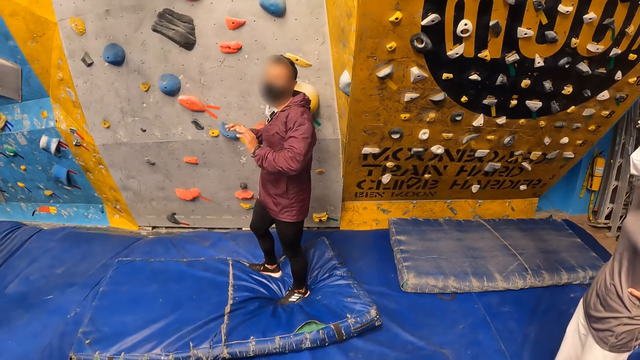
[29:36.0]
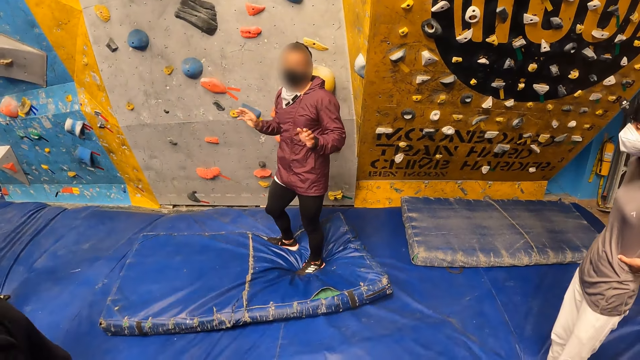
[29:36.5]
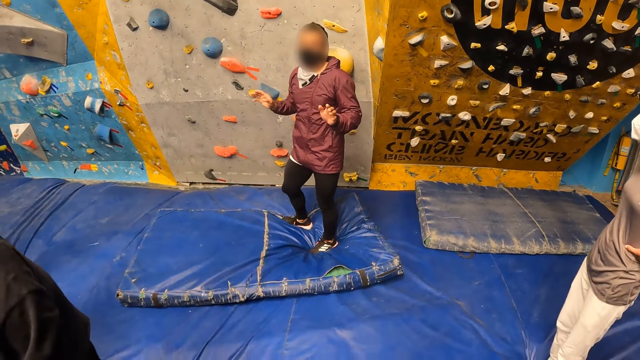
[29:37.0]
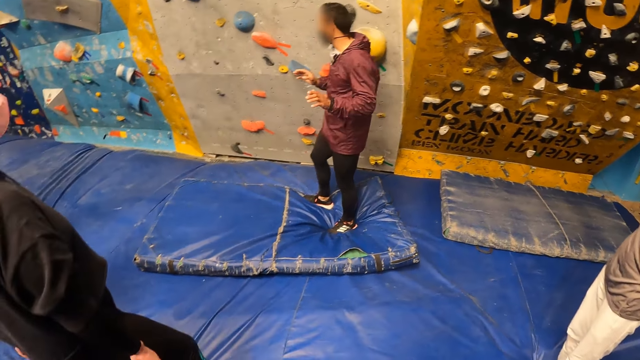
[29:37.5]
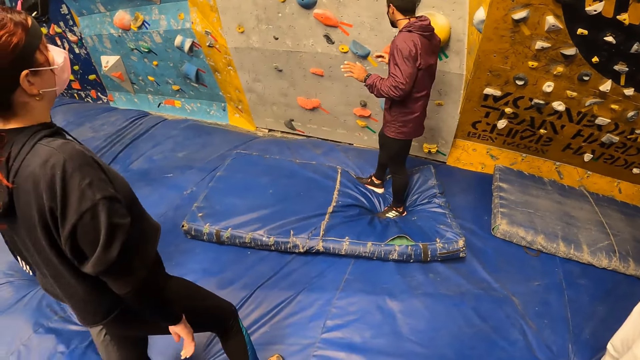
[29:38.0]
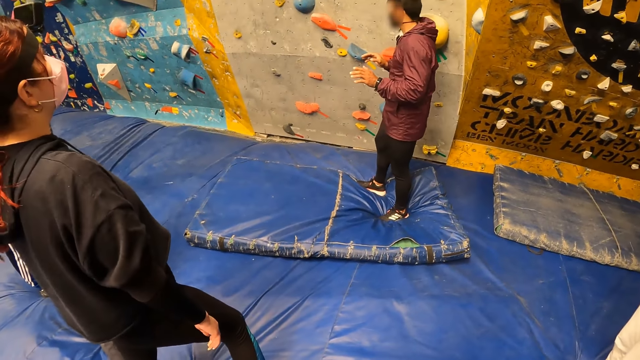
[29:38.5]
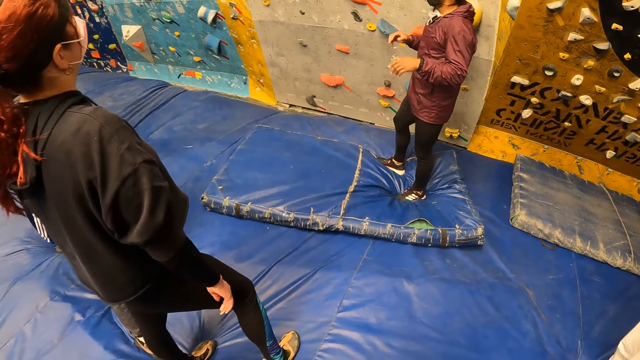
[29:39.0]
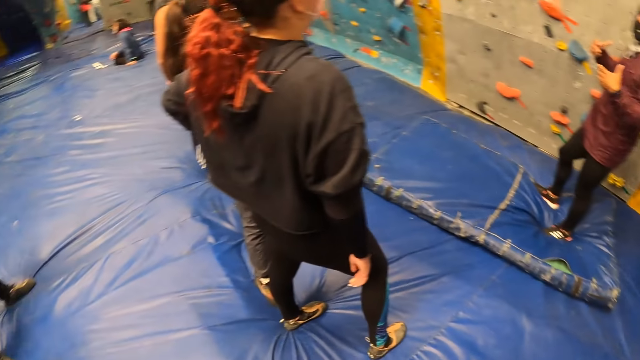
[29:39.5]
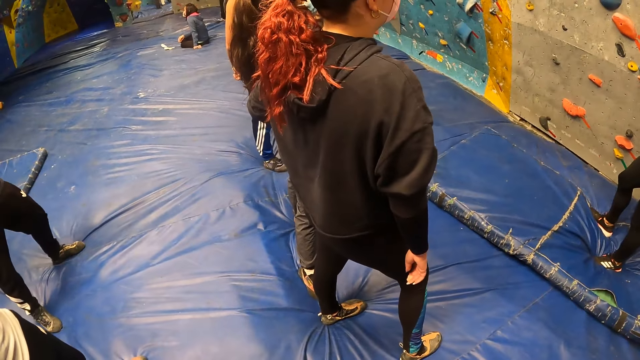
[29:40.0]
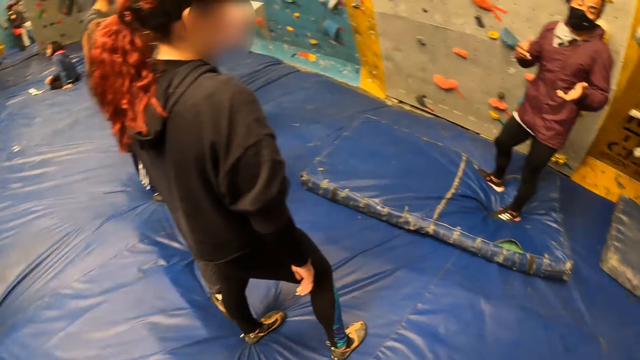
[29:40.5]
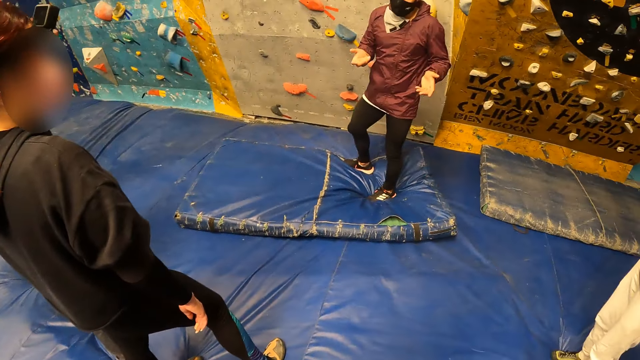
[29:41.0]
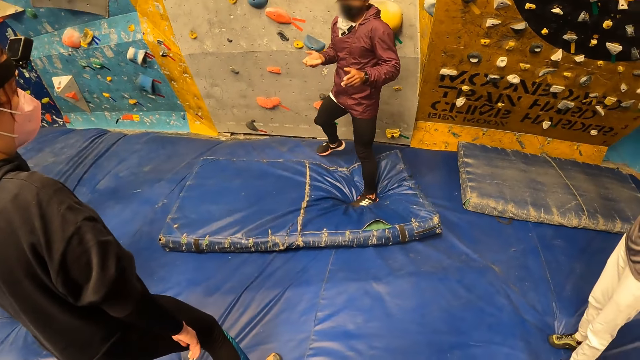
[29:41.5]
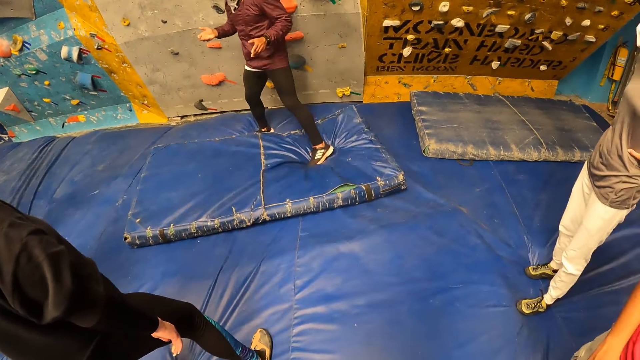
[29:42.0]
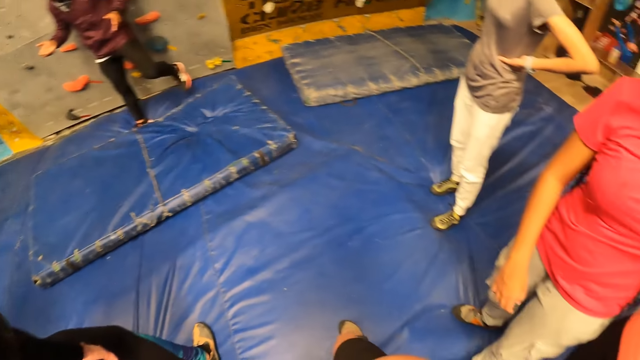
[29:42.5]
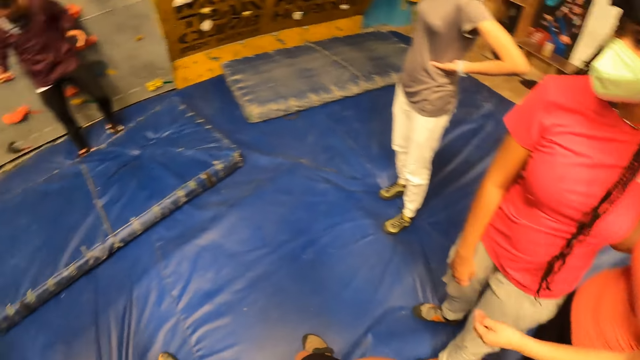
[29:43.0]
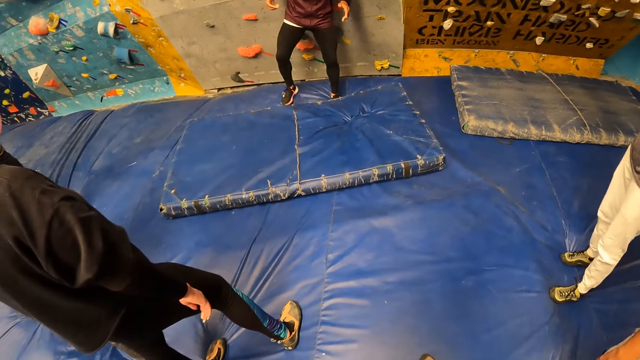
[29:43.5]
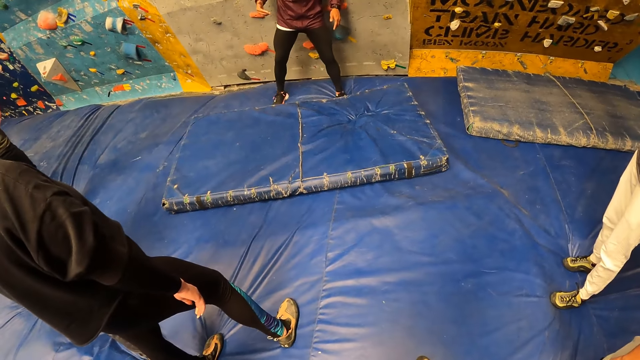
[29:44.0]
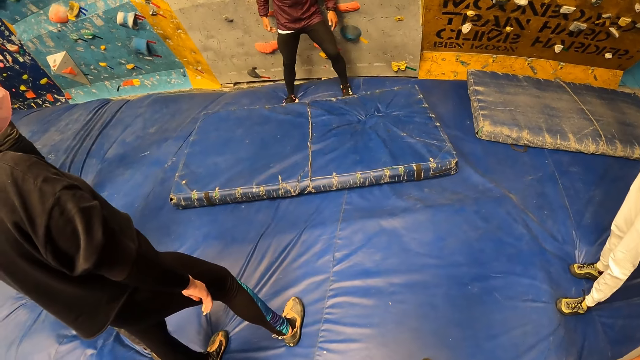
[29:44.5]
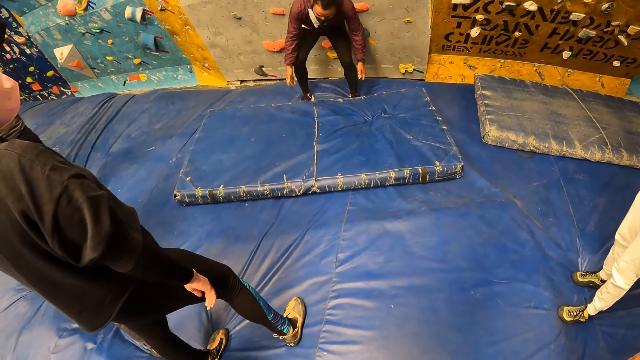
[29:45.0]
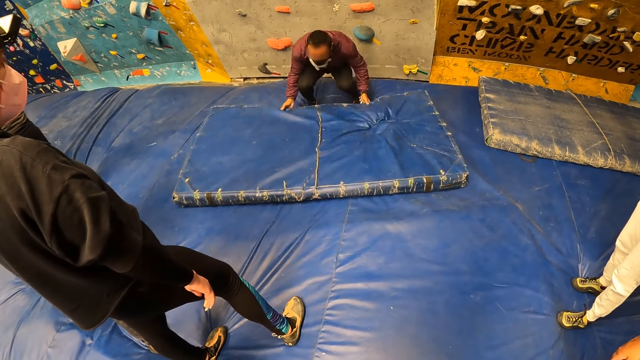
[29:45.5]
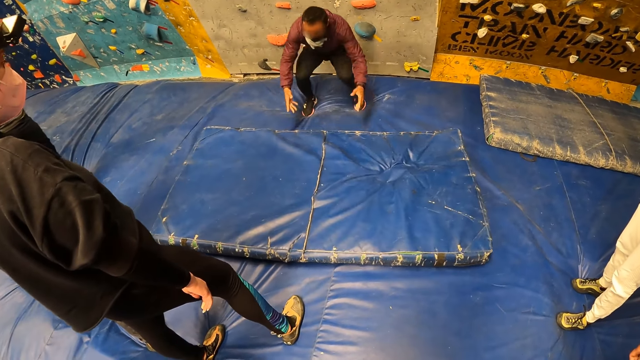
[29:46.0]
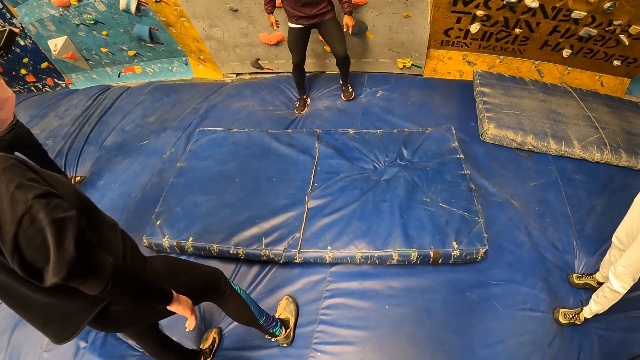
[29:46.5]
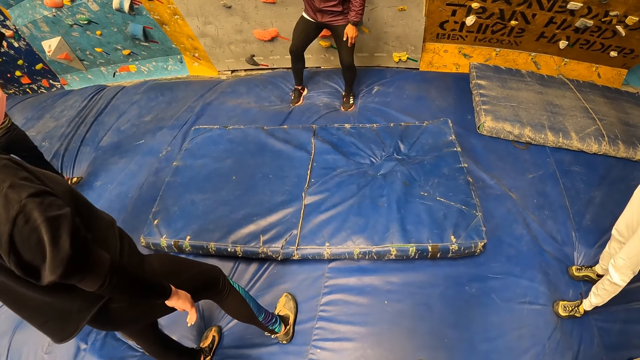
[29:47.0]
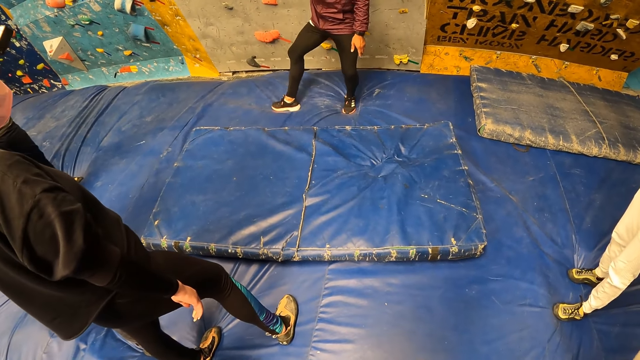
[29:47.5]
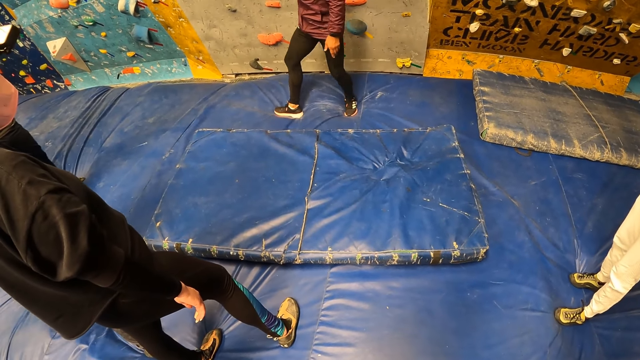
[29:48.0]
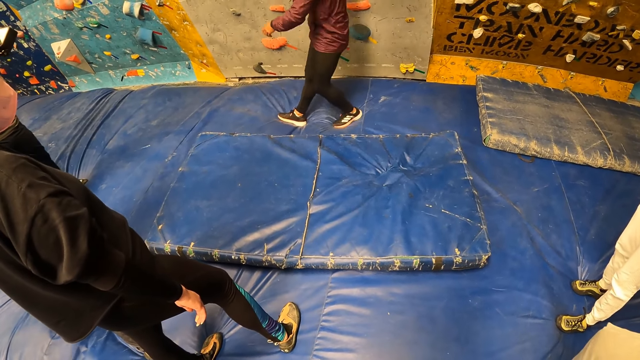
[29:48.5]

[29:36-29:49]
The instructor pushes a blue foam forward with both hands. He moves around on something.

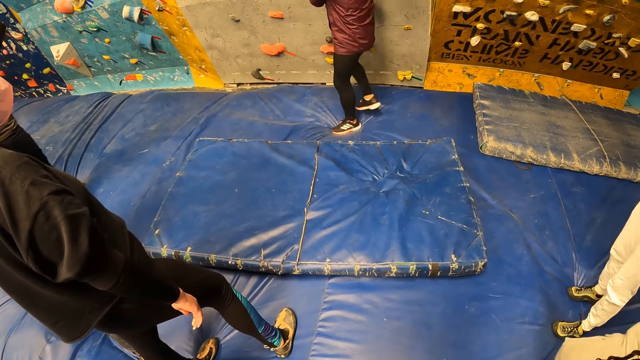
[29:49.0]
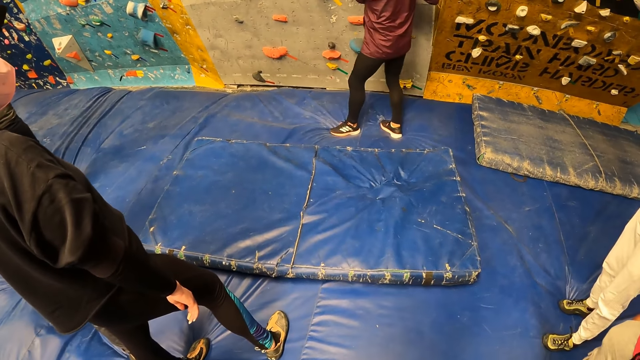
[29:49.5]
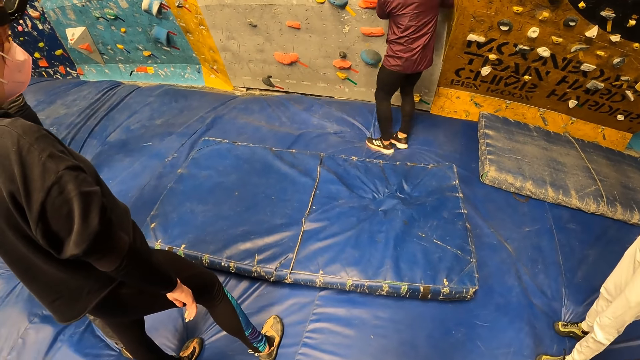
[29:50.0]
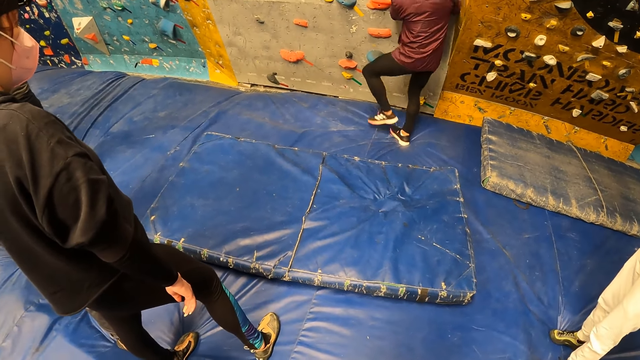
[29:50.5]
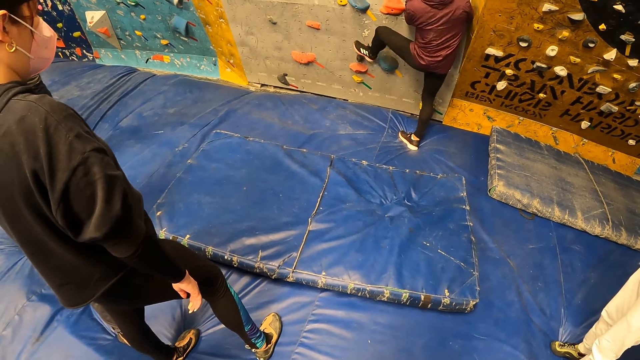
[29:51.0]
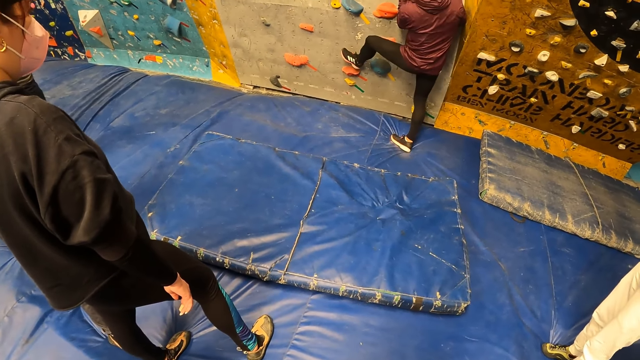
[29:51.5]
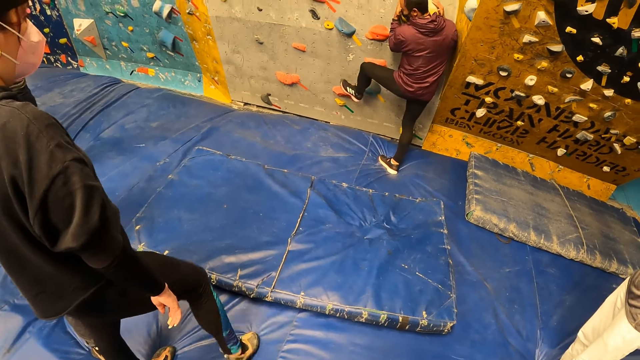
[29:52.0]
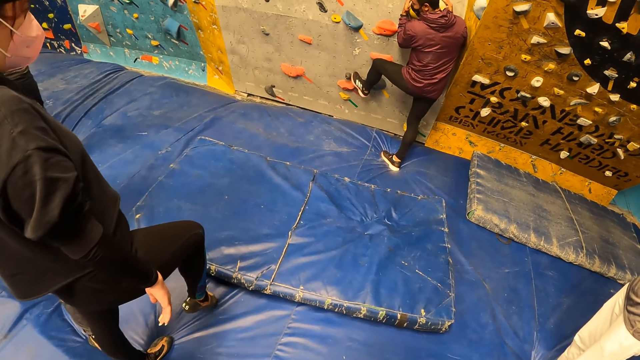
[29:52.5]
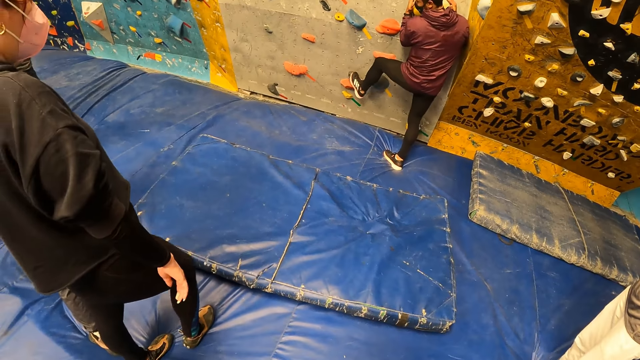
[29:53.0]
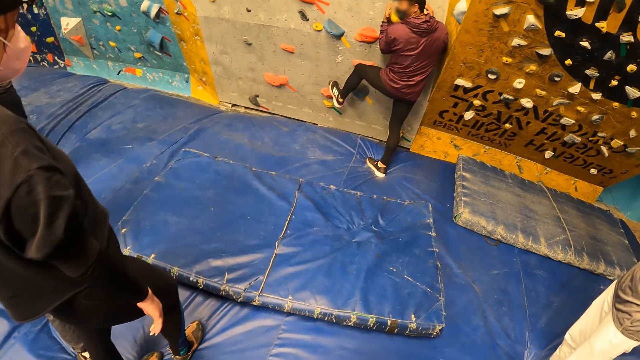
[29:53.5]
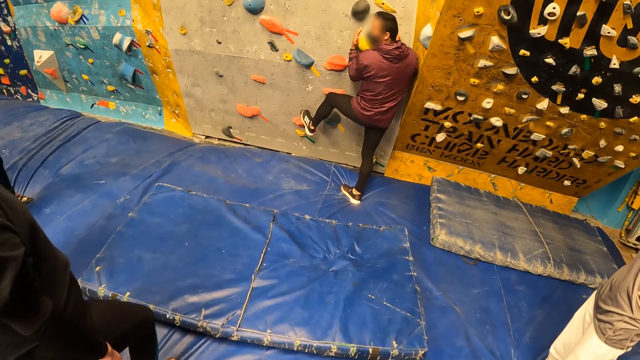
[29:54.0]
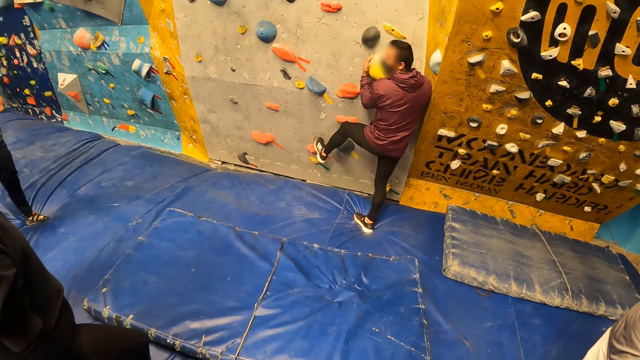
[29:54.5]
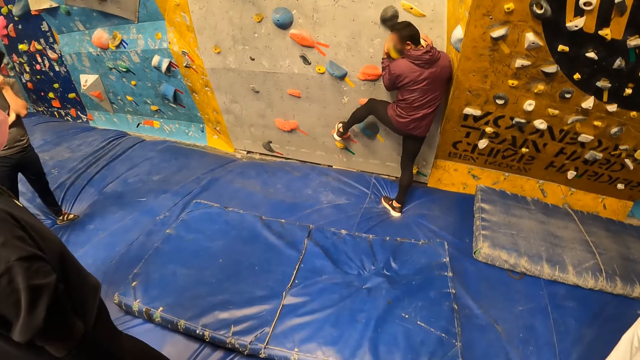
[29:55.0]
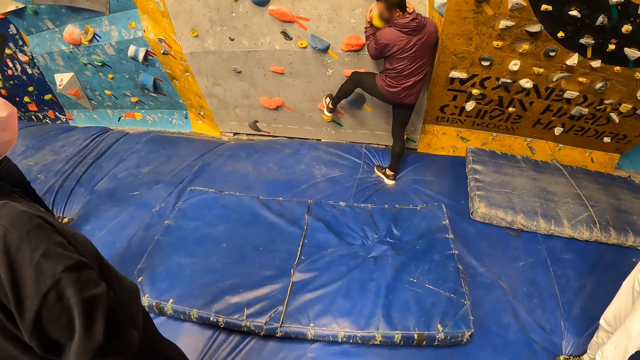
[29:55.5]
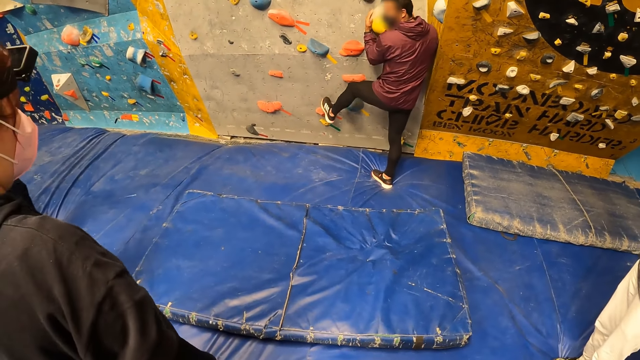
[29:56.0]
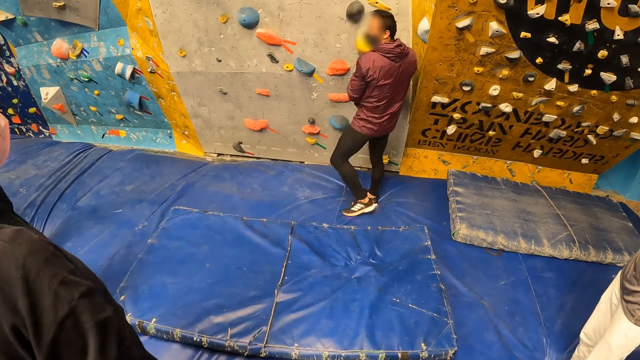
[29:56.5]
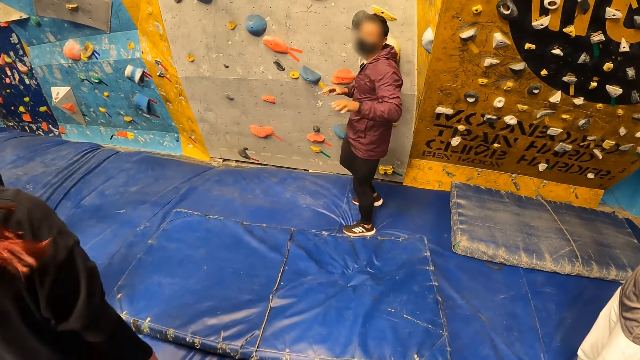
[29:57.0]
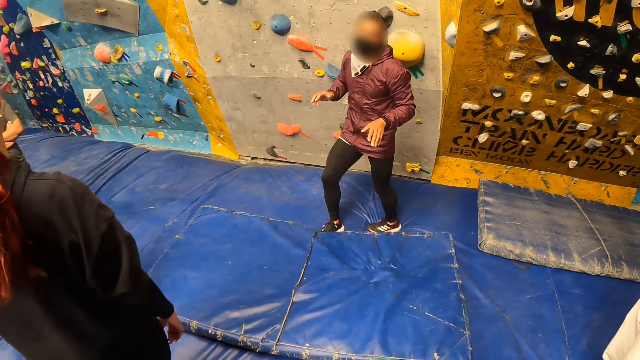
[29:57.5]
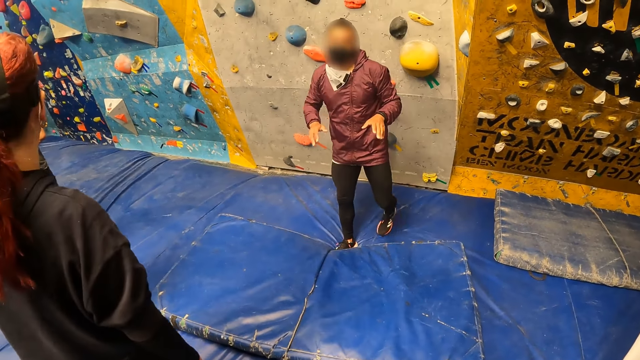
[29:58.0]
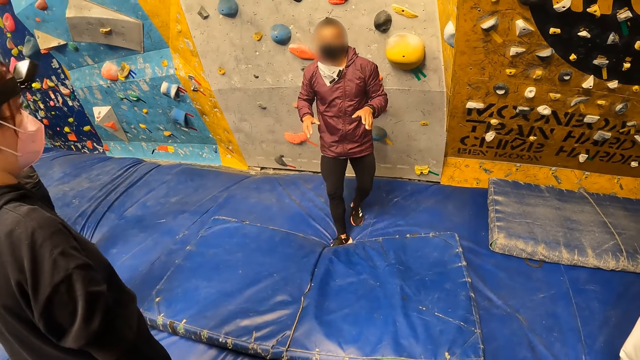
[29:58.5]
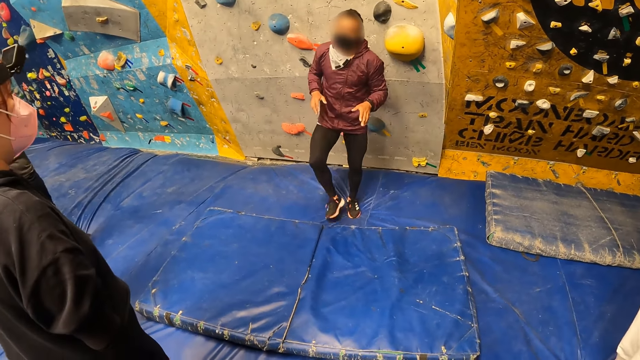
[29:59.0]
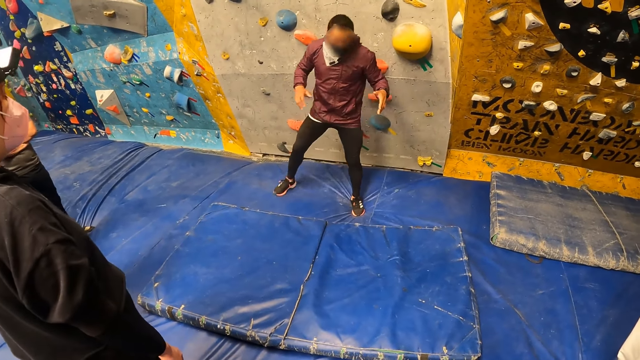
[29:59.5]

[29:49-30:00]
The instructor grabs a rock on the climbing wall with both hands. The instructor puts his left foot on a rock on the climbing wall. A person lifts a leg on something. The instructor steps on something on the wall. The instructor drops his left foot on the foam. The instructor turns around and moves back on something.
